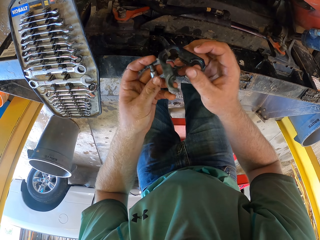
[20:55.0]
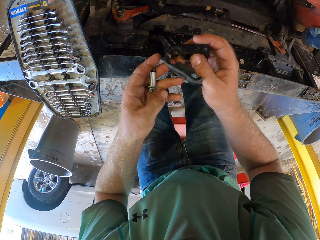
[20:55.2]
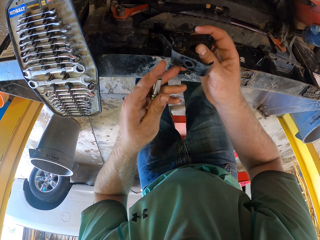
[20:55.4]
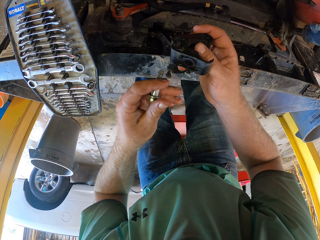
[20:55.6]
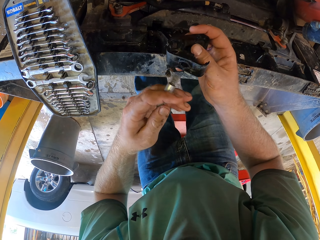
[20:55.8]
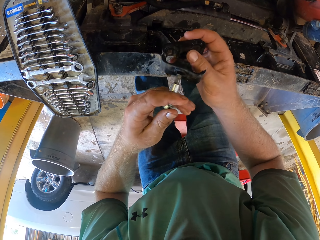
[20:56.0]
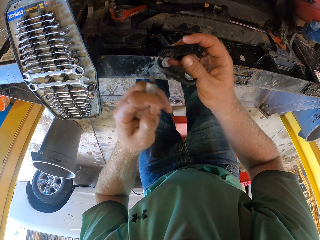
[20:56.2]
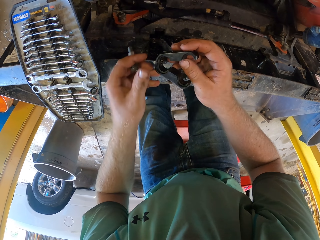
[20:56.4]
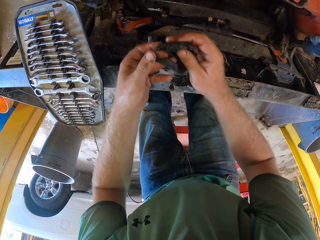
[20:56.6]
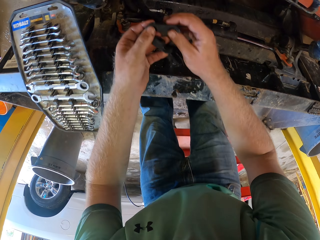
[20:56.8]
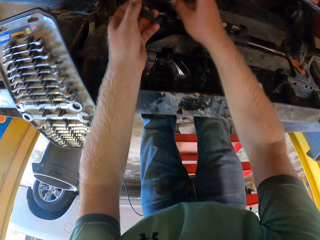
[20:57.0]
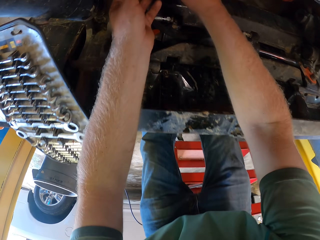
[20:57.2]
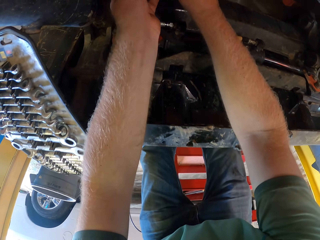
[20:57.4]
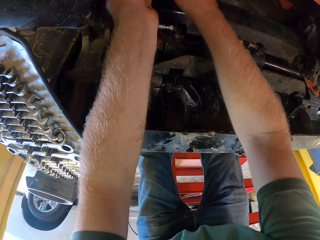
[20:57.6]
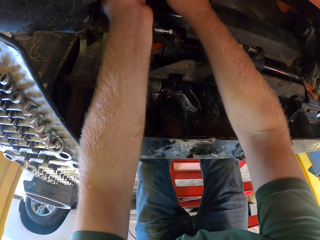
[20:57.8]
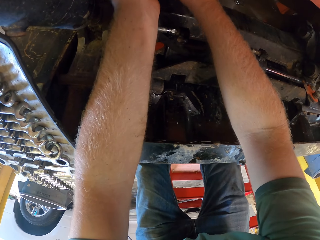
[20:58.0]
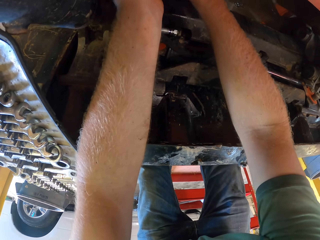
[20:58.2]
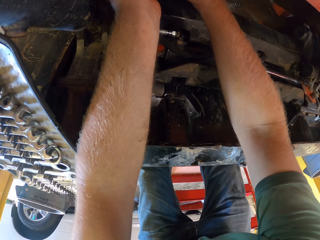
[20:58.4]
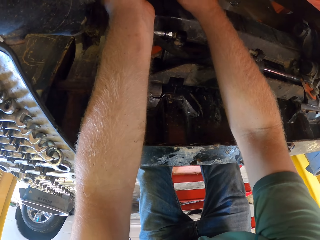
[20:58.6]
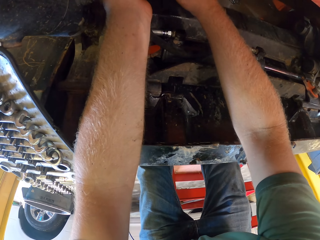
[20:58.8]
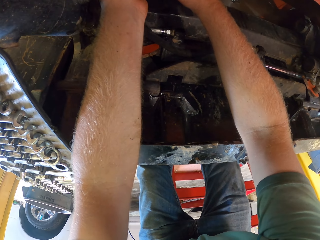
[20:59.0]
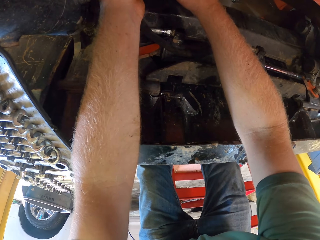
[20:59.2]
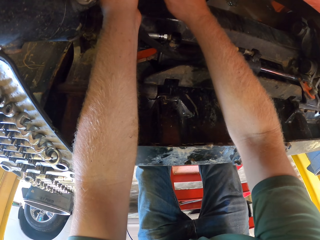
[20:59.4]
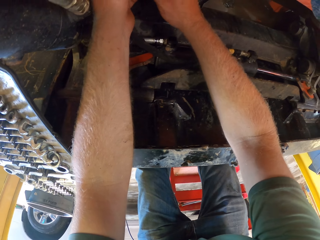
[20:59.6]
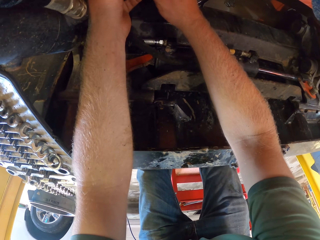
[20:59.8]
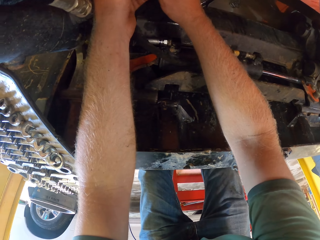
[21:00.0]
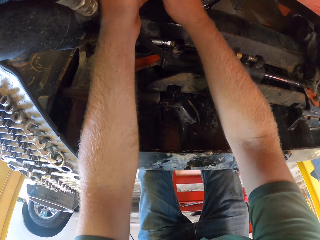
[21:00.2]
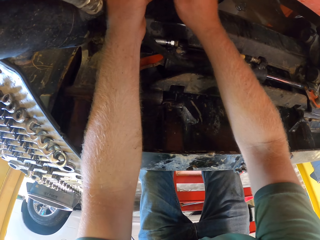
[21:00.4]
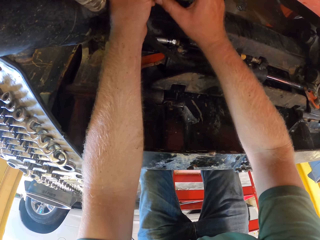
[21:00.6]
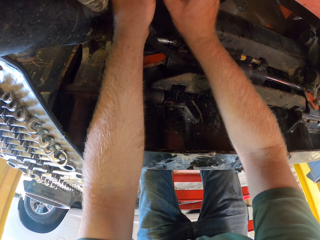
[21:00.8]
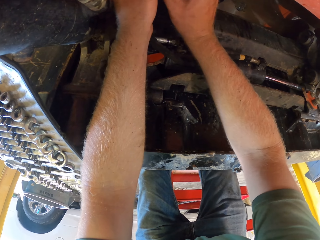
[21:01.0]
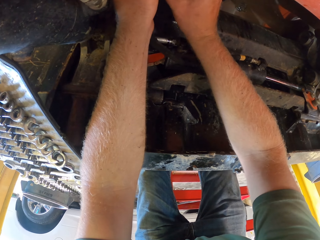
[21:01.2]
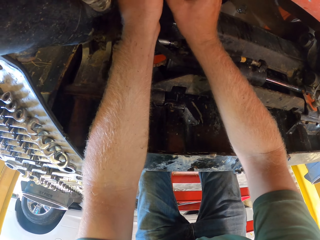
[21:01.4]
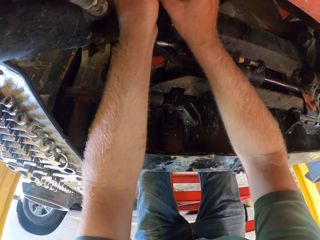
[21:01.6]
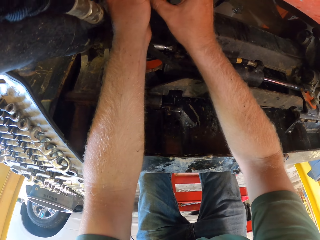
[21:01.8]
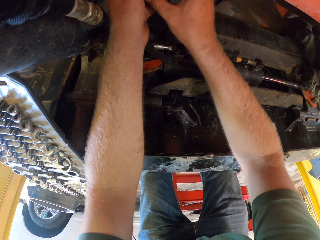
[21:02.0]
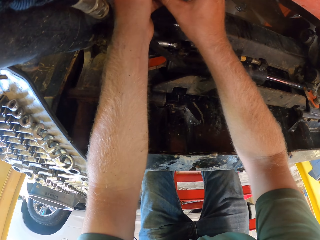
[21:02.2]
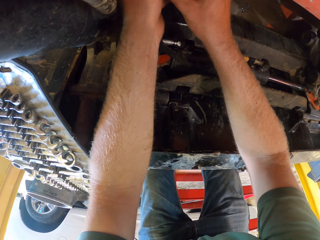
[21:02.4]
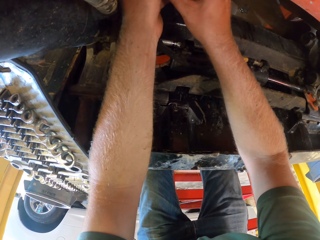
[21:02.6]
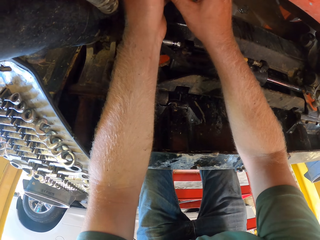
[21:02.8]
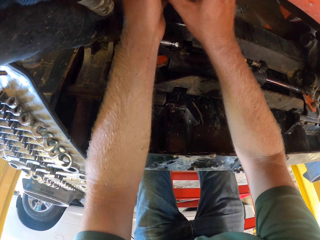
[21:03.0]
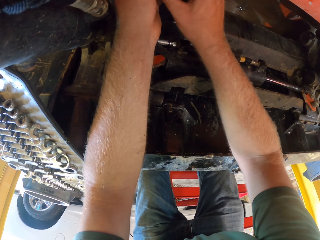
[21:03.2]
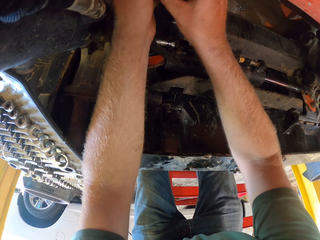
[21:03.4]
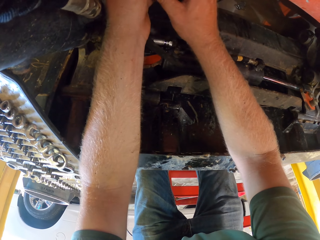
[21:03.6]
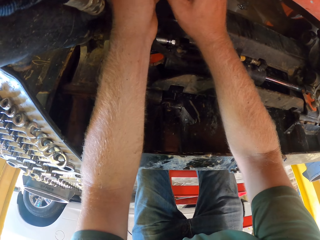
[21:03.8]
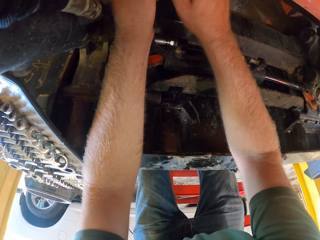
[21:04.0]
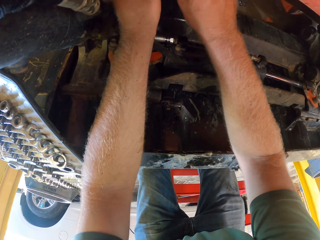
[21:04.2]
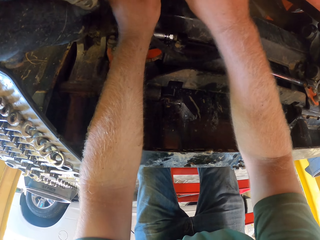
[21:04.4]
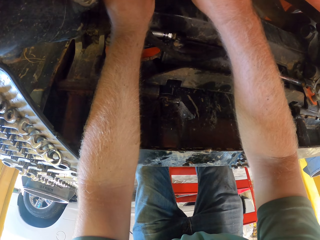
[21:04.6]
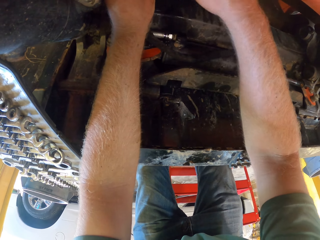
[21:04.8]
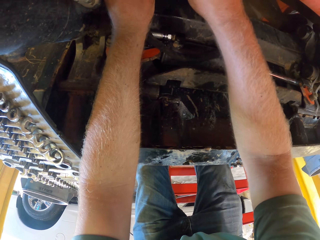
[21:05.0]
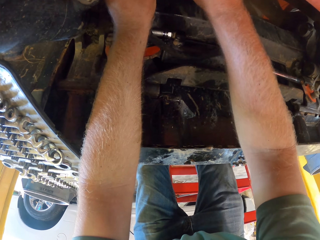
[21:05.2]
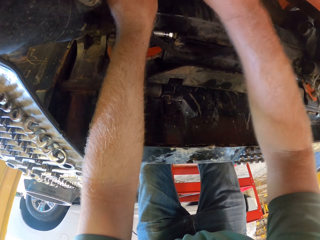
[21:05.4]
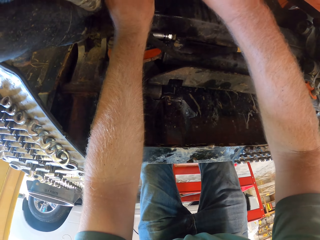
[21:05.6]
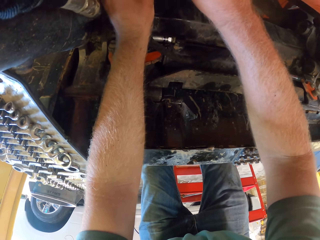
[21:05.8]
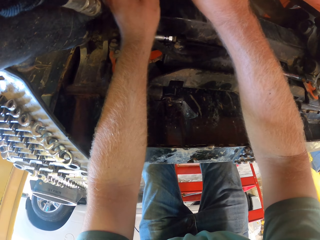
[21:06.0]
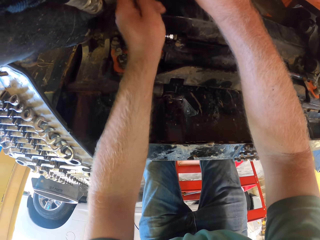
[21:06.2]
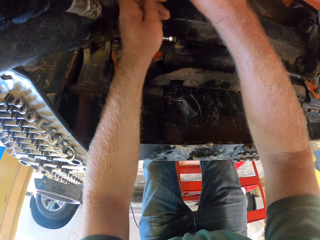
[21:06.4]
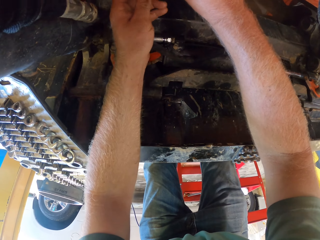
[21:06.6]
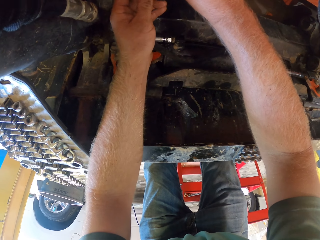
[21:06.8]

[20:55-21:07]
The camera wearer fixes the wire separator to the engine with both hands. They place the bolt holder on something.

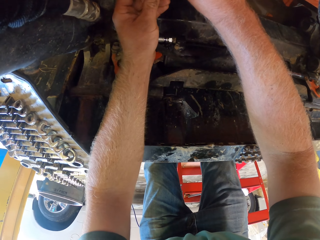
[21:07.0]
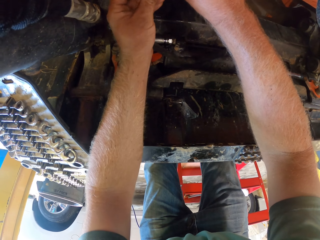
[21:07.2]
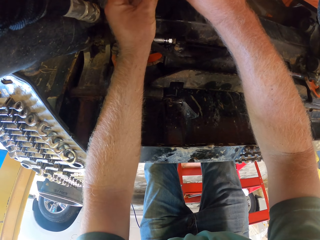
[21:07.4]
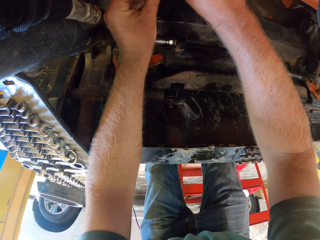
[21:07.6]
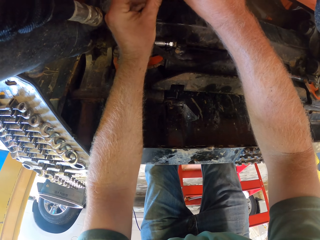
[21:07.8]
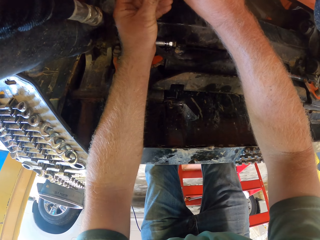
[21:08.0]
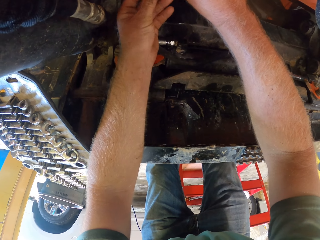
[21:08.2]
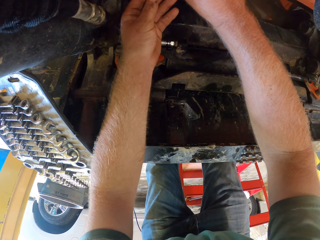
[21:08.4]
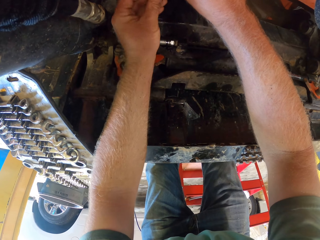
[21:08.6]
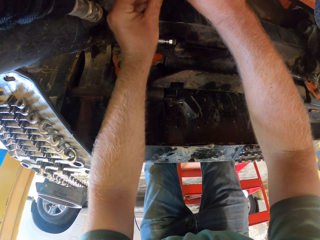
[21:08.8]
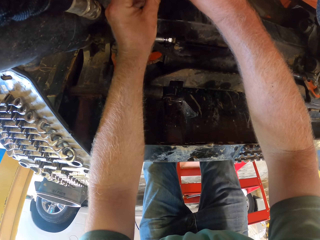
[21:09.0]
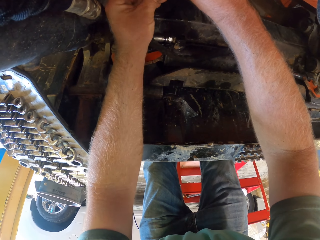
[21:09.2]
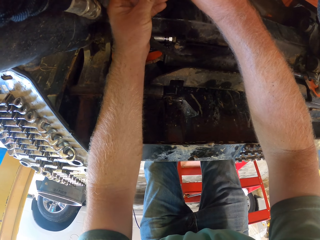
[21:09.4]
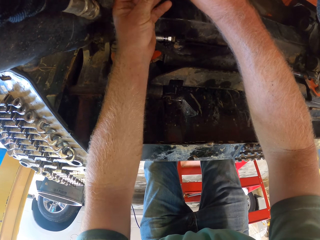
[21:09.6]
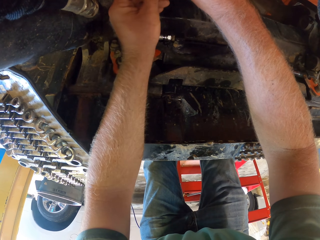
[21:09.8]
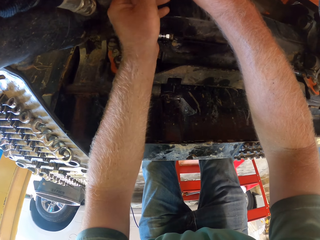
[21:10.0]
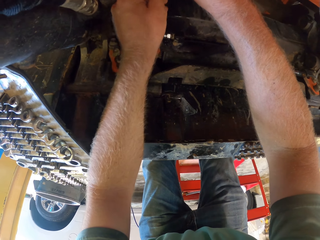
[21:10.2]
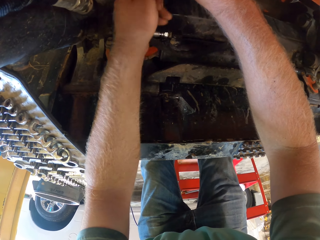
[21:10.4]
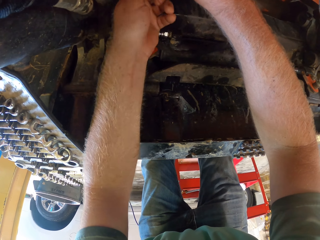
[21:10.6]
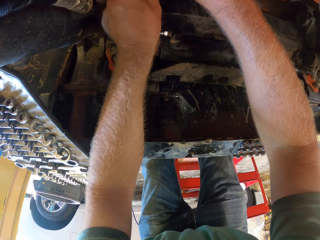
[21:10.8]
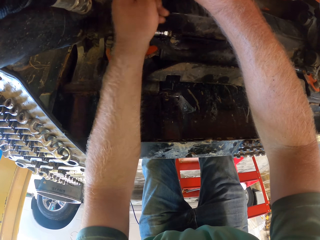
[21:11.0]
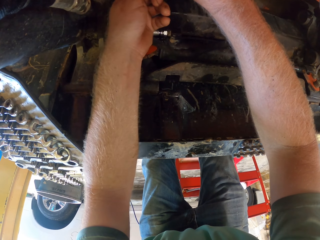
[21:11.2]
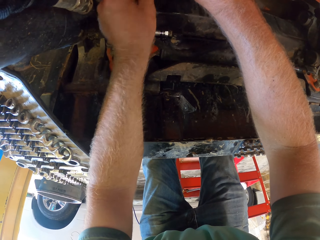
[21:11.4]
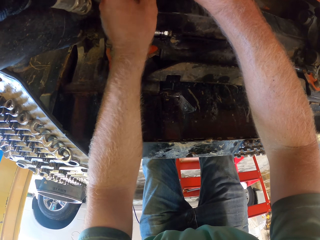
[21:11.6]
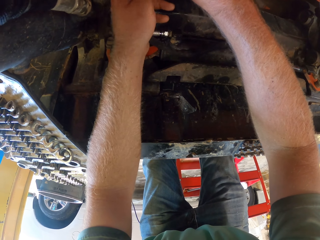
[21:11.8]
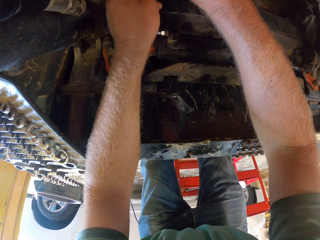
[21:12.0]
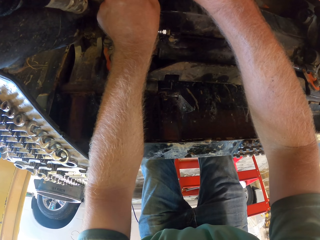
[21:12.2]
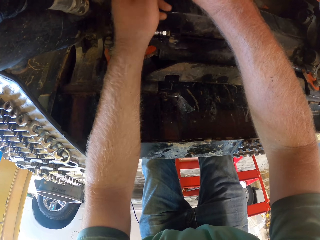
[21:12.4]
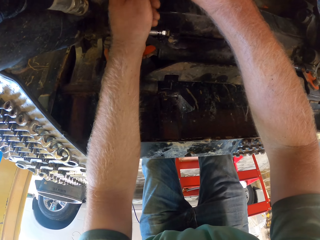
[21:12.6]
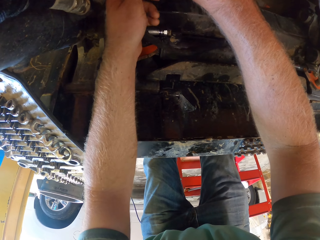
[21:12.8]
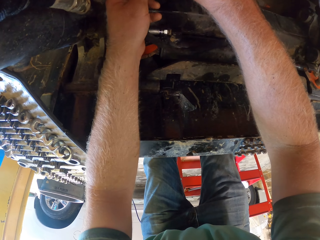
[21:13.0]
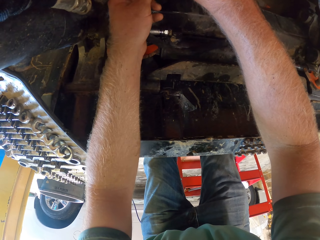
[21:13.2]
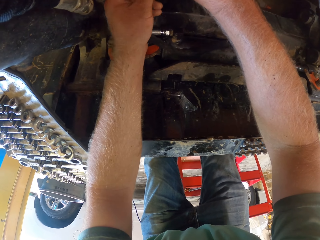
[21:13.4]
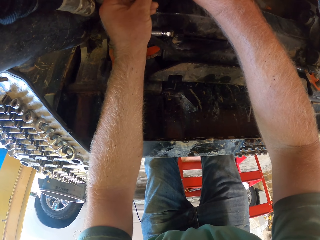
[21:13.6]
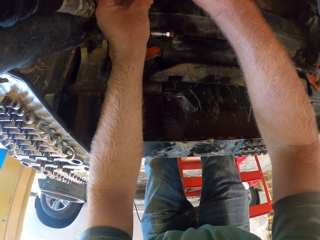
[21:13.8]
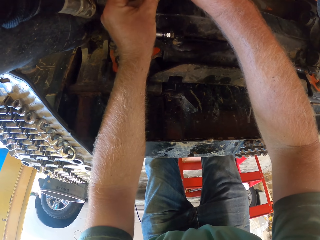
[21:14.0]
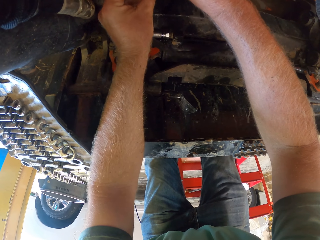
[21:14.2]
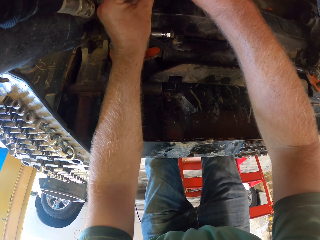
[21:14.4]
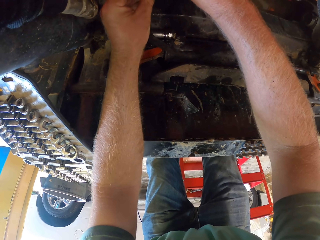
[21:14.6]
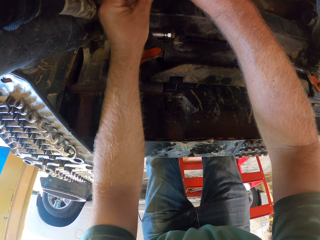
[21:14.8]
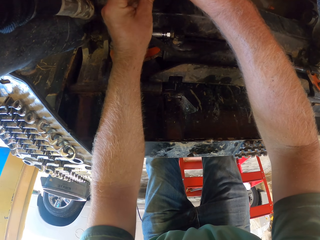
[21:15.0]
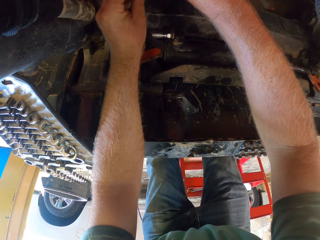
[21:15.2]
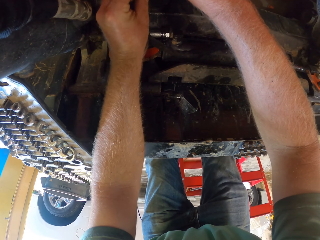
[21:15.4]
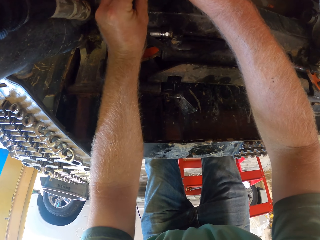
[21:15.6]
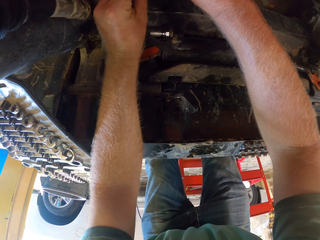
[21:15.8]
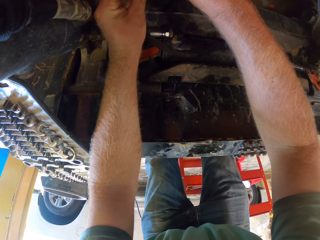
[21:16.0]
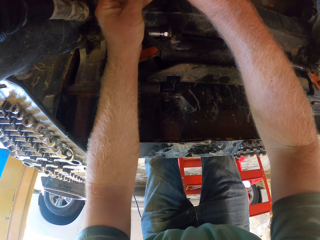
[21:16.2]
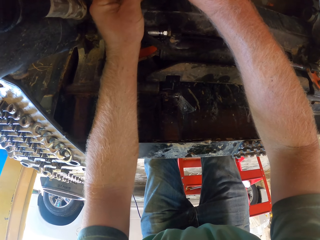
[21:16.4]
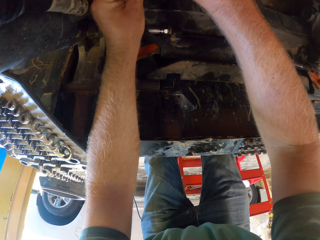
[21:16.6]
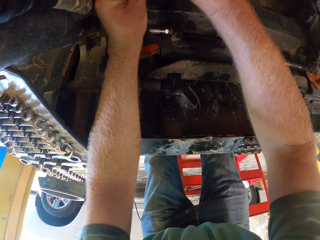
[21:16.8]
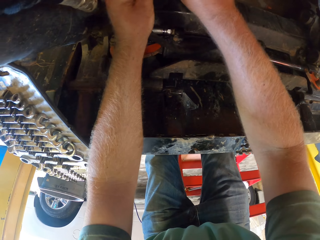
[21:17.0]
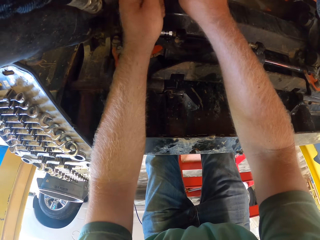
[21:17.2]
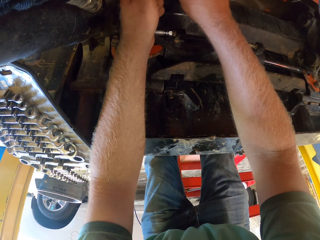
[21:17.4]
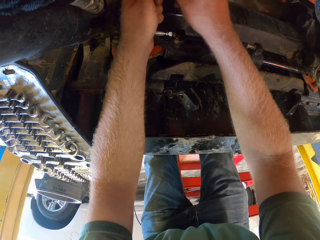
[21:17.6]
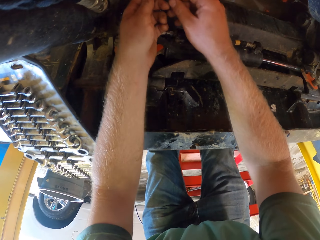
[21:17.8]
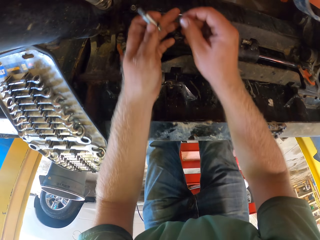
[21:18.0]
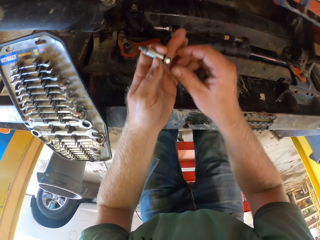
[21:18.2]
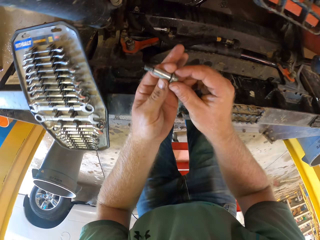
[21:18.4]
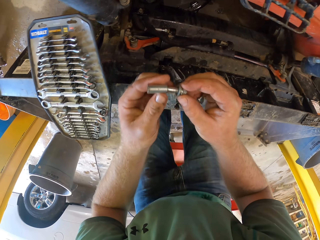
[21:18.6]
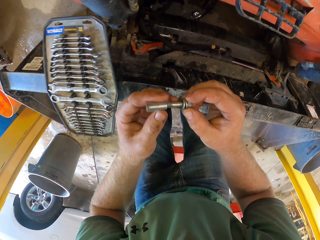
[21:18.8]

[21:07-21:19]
The camera wearer fixes it on something. He removes the lock cover from the bolt with his left hand.
